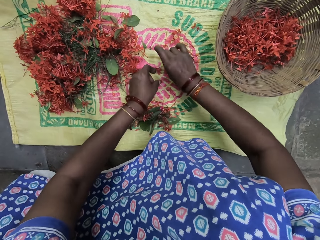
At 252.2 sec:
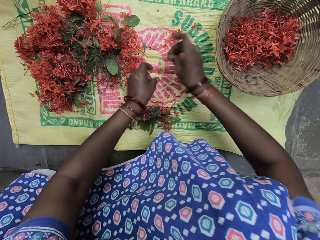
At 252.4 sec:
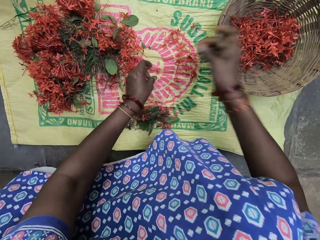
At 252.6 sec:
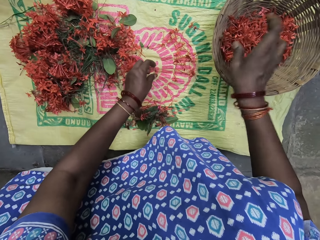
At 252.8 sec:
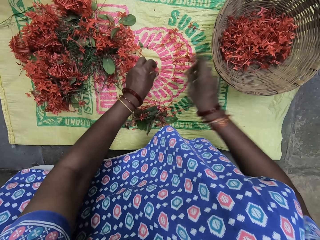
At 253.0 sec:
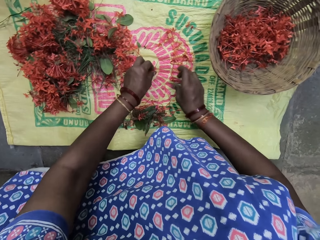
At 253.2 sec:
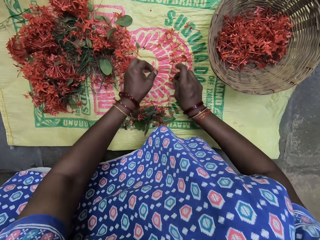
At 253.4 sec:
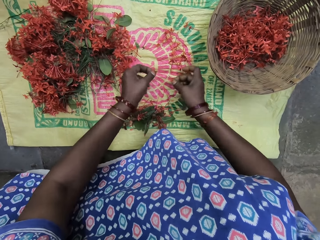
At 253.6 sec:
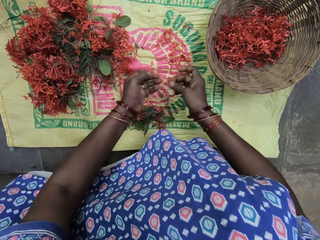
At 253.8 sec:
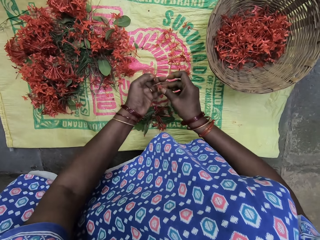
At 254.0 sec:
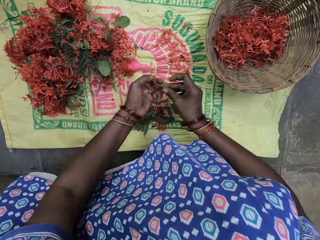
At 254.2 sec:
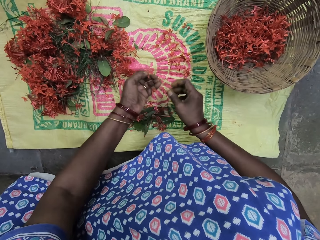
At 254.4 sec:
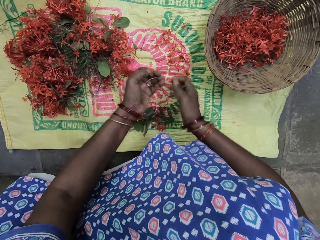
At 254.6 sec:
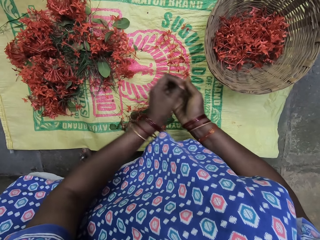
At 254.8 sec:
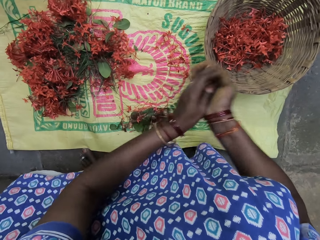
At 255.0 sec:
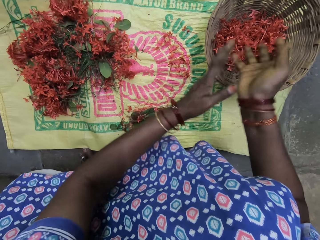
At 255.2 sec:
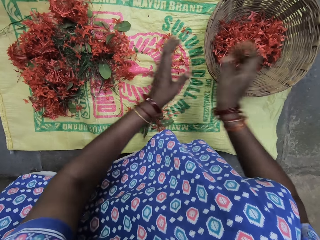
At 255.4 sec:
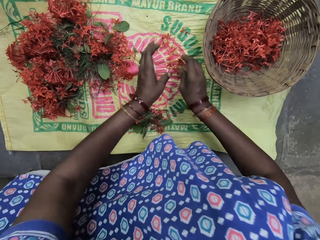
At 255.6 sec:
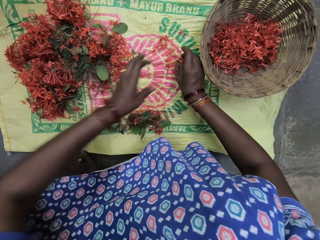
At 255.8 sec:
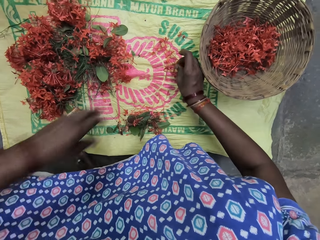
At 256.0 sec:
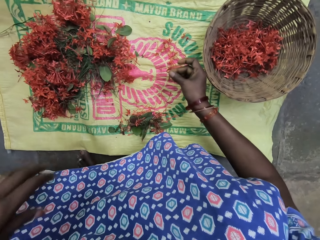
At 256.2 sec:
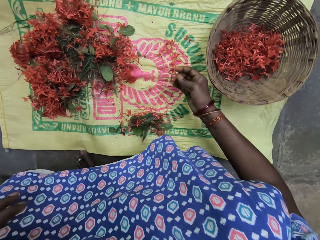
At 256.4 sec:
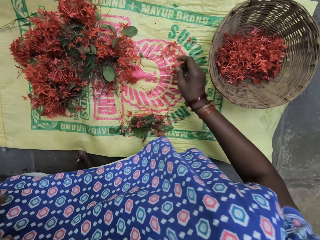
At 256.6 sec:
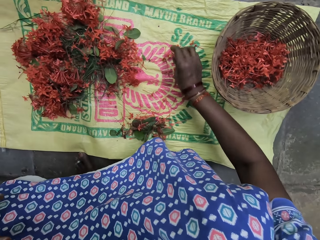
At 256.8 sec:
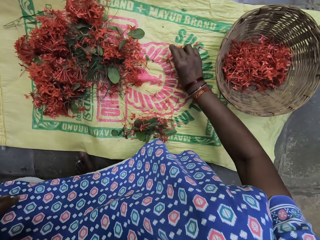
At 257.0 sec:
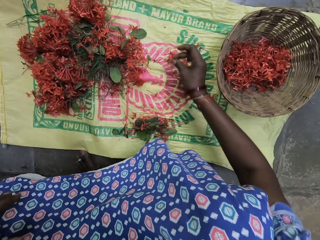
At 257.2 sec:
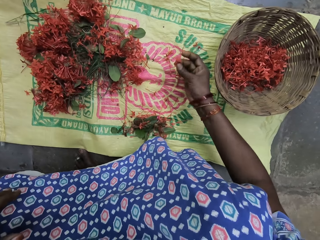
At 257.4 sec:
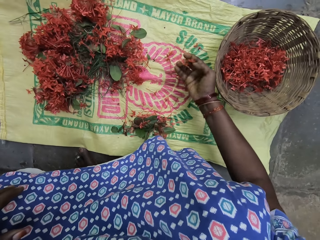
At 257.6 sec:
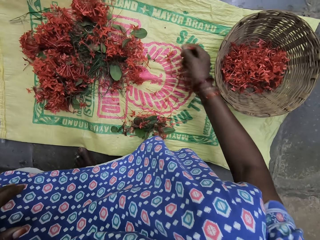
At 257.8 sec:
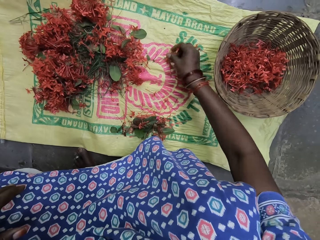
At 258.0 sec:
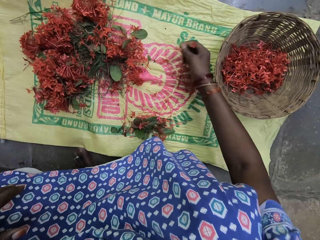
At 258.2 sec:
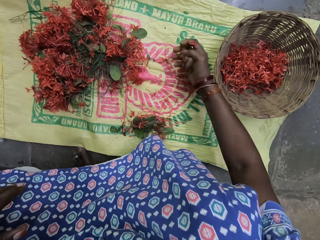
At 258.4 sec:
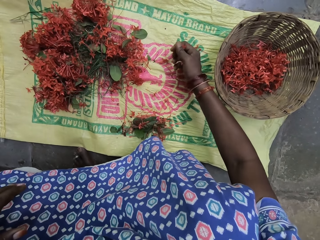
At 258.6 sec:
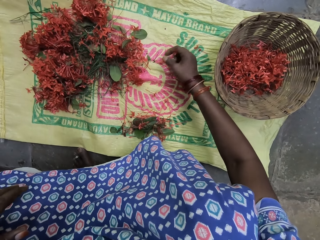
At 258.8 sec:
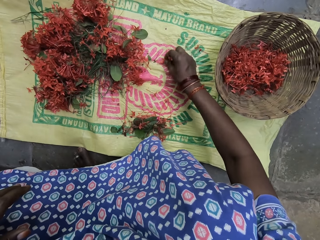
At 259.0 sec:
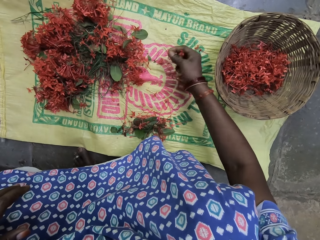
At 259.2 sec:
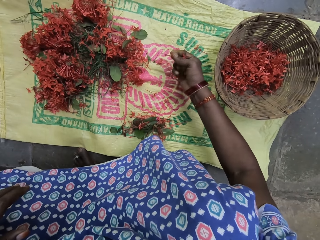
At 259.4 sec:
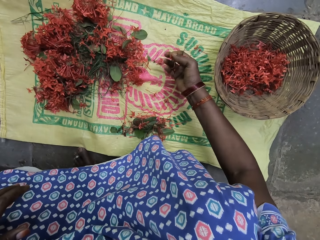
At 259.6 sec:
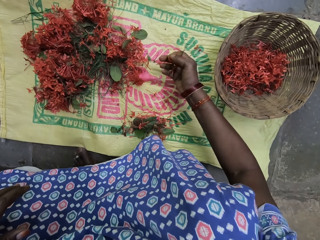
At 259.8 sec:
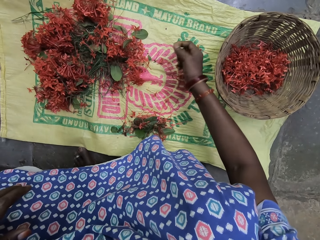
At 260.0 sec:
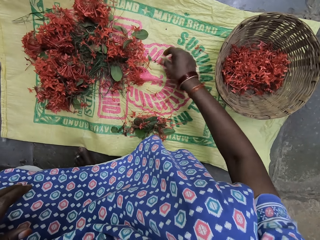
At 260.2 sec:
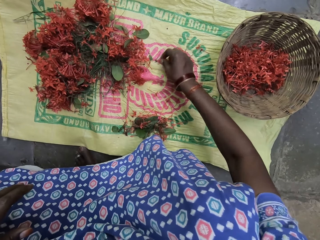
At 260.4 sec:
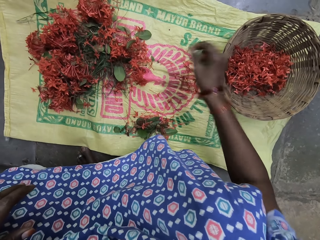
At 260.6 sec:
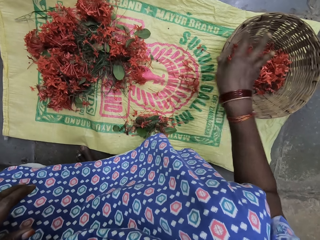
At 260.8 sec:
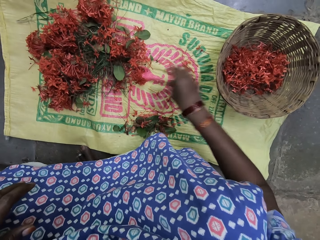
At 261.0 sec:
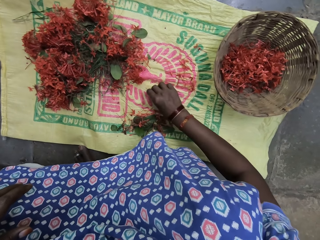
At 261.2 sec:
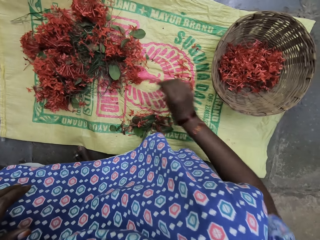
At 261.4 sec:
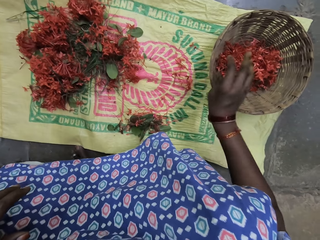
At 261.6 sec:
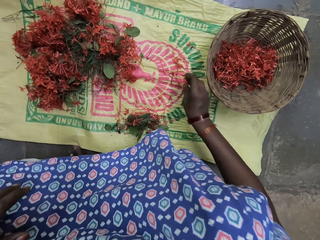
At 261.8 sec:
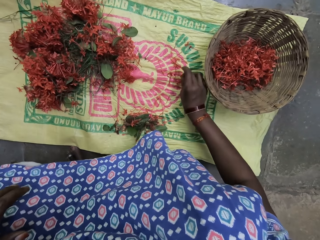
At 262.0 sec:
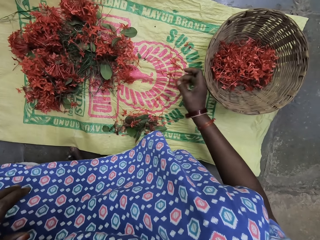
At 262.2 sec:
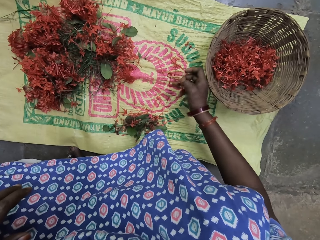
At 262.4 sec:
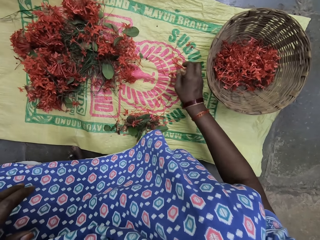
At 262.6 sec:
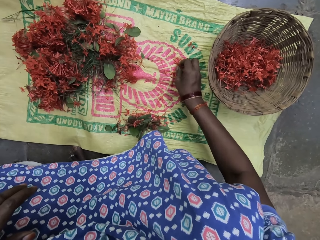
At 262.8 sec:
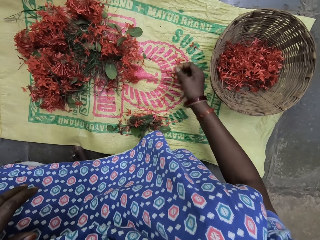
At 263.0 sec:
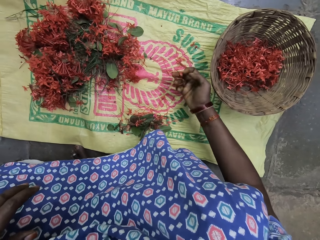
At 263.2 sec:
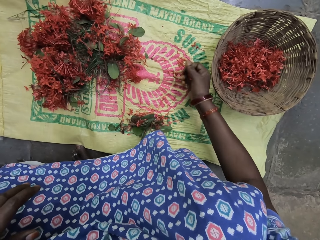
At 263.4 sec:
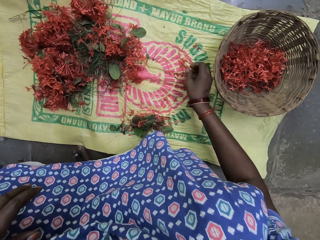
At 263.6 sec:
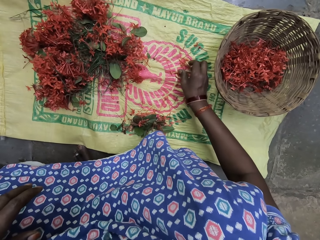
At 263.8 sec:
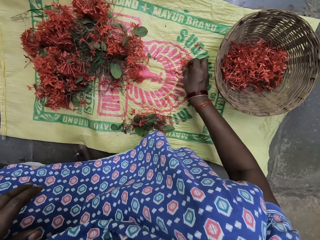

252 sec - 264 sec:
The camera wearer picks the flower petals or leaves. They put the flower petals in the basket. They pick the leaves.

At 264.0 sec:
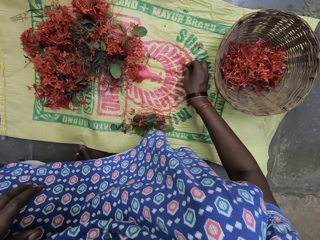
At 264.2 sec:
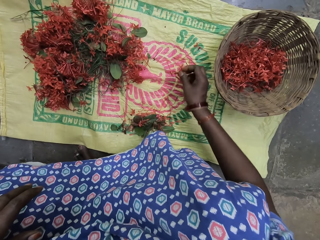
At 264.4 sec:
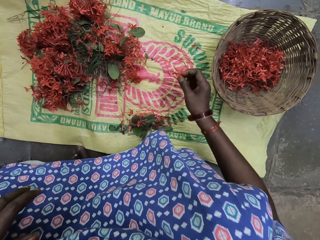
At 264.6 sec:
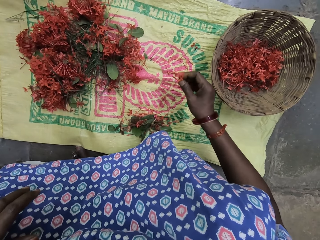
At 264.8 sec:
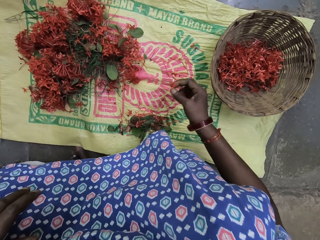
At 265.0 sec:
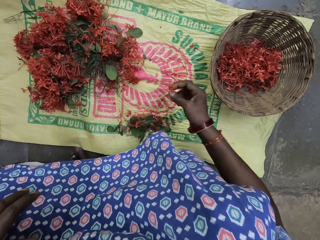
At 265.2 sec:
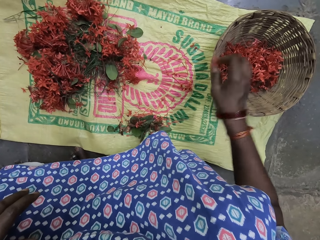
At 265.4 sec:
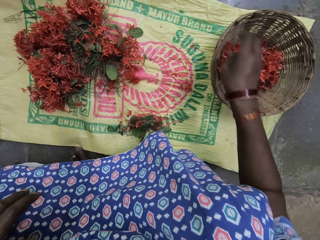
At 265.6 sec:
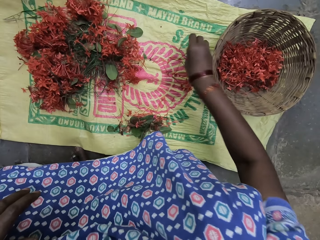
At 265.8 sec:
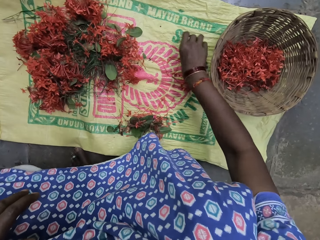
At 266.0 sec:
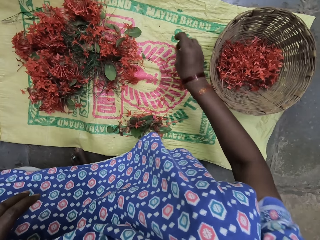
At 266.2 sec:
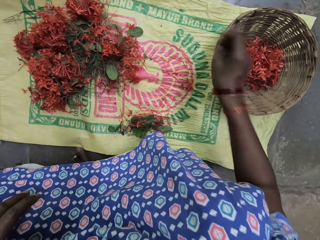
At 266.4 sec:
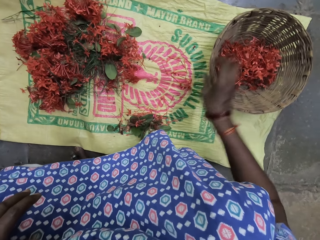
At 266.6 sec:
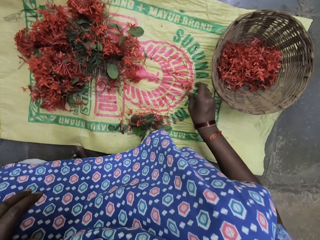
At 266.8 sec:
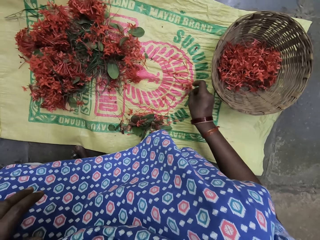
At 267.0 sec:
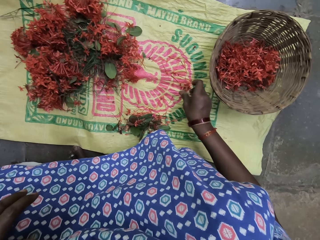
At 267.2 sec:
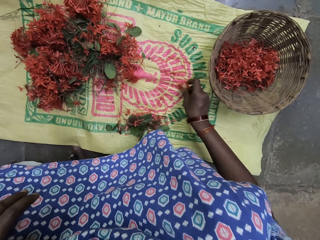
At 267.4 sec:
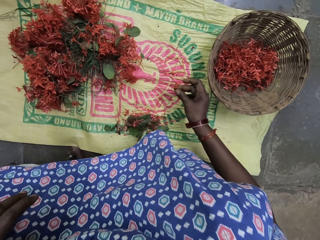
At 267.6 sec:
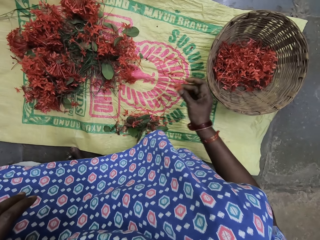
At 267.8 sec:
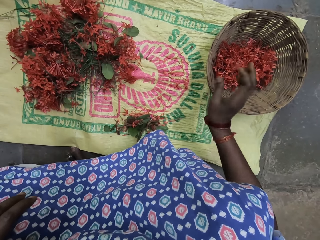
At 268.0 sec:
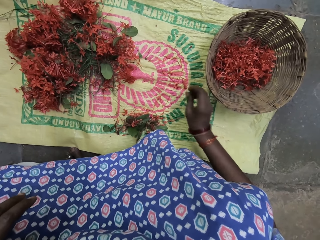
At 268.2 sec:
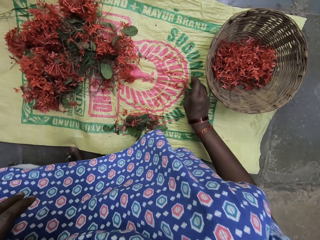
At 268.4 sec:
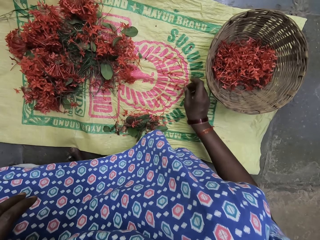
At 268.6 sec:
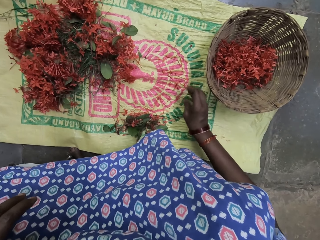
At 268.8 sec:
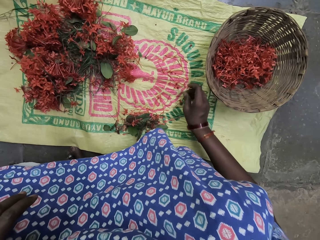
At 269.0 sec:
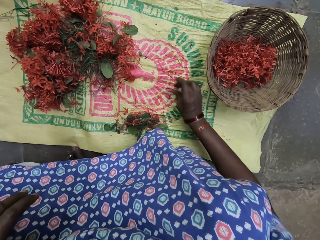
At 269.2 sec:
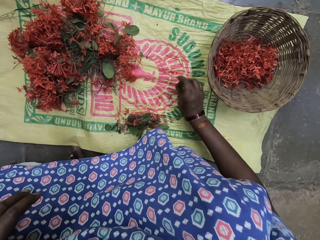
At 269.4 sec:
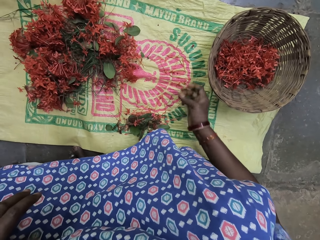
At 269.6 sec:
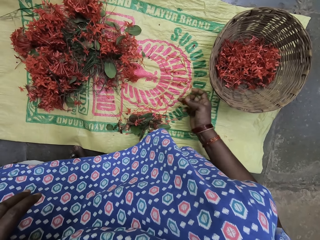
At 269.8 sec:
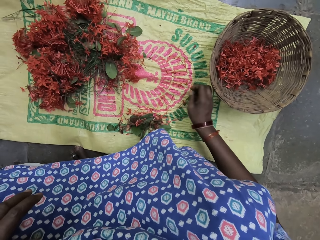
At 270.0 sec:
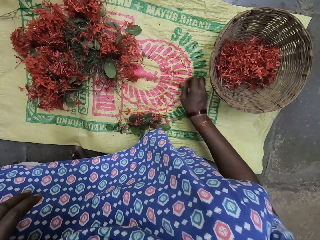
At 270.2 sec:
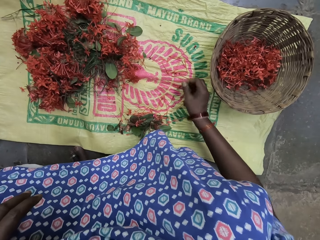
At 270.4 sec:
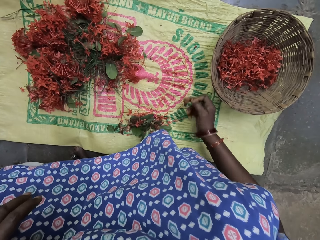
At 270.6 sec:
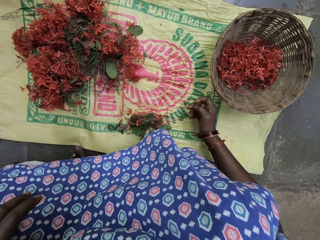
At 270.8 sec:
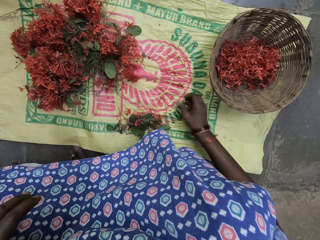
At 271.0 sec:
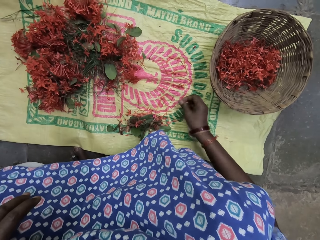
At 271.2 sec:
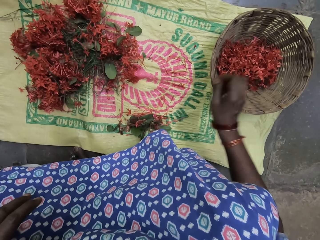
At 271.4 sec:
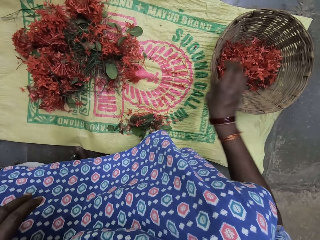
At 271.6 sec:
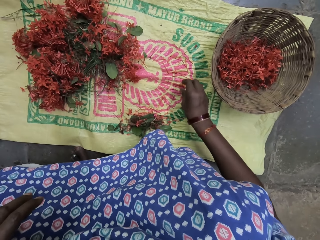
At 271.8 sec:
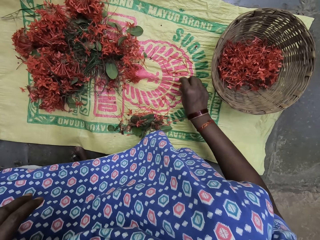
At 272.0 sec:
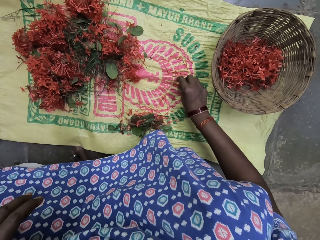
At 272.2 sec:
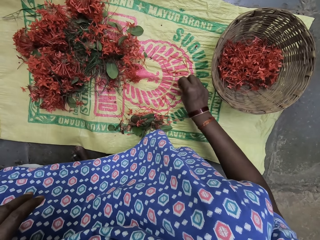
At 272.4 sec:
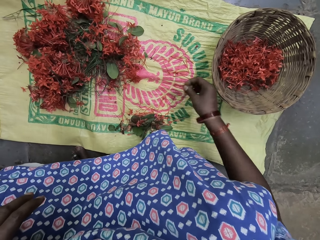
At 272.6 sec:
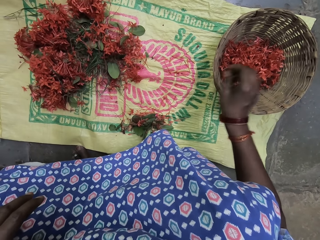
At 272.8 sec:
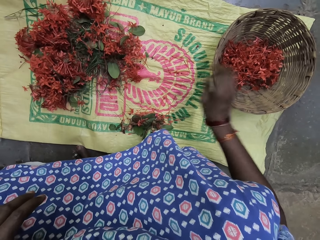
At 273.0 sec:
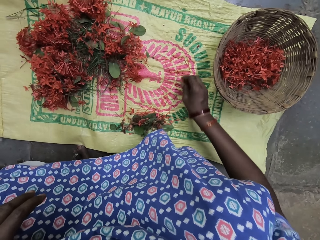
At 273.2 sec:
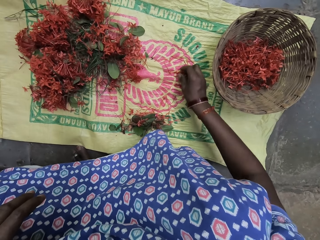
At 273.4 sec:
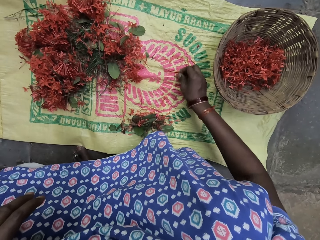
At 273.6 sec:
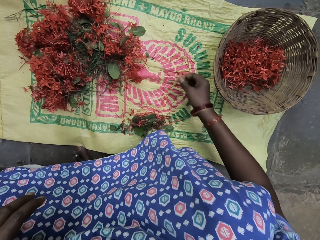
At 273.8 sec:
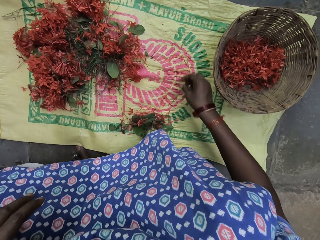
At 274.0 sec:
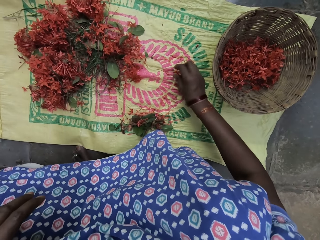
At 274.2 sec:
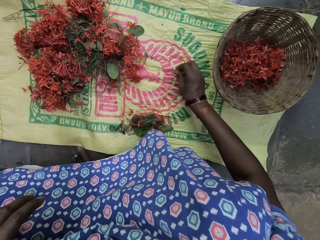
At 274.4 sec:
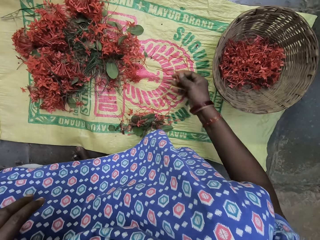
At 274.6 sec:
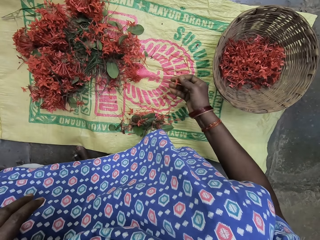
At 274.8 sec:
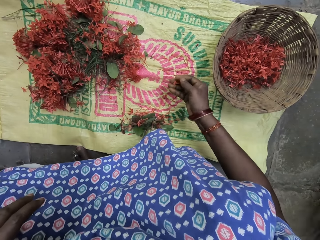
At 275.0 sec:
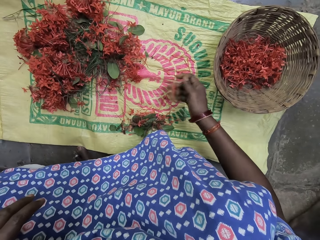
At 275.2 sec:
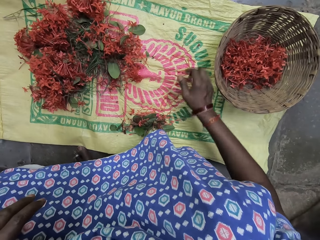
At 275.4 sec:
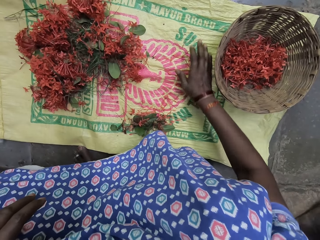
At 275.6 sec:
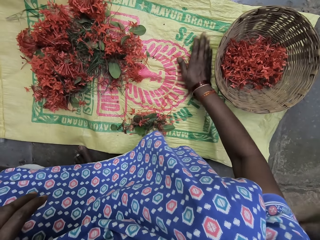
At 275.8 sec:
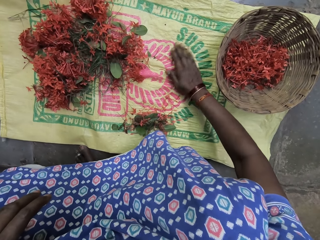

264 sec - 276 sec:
The camera wearer puts the flower petals or leaves in the basket. They pick the leaves and drop the leaves in the basket. They pick the leaves and drop the leaves in the basket. They check the leaves.
